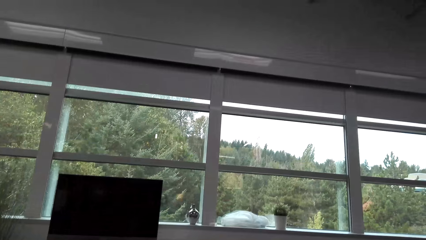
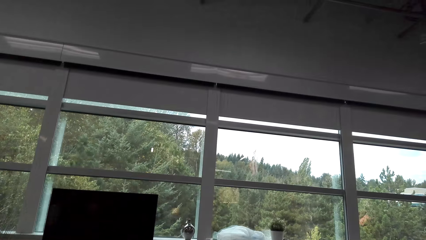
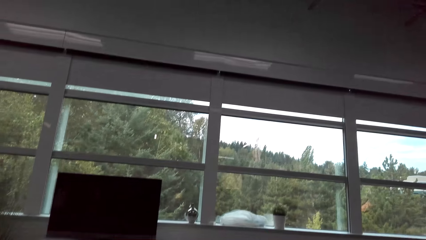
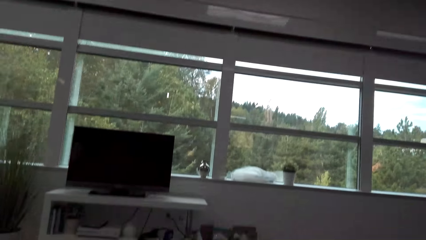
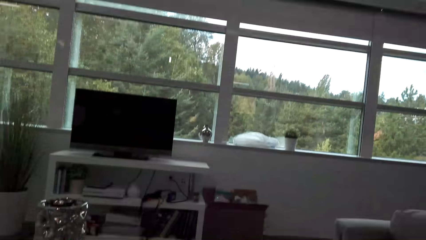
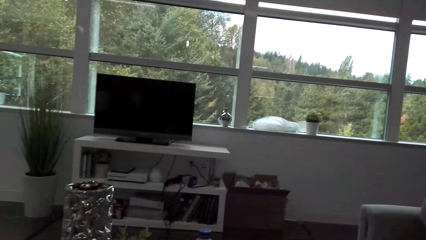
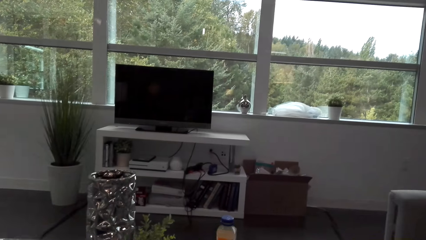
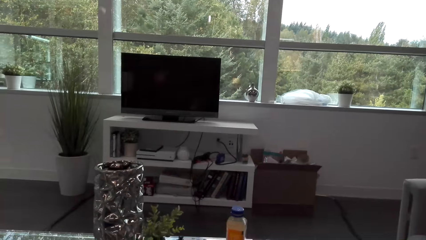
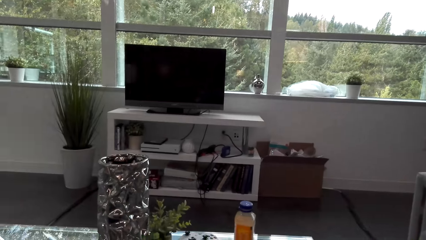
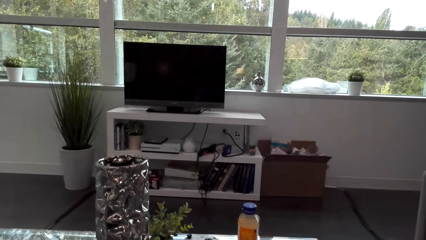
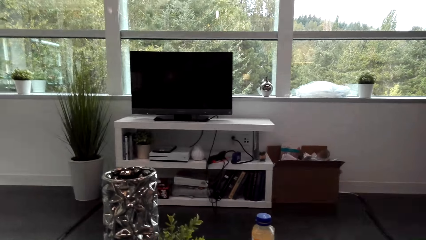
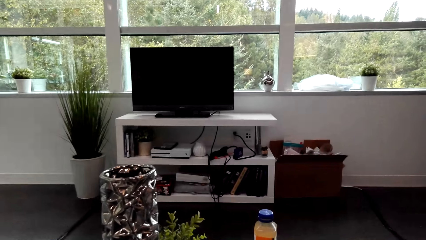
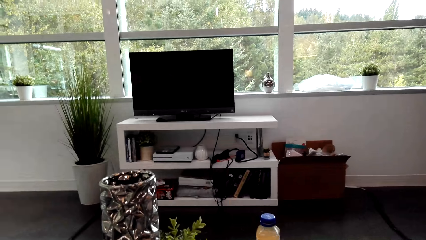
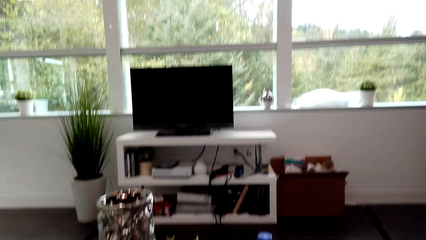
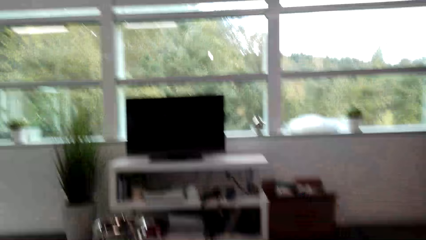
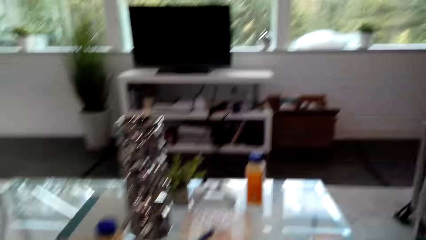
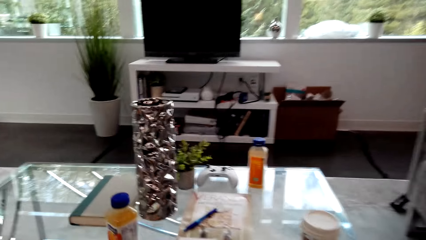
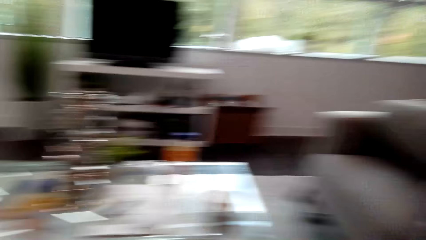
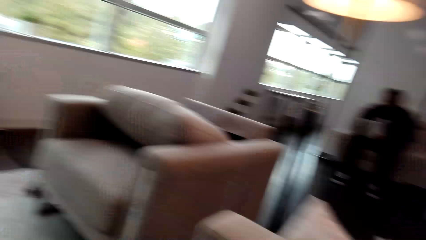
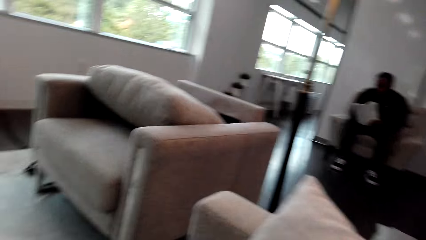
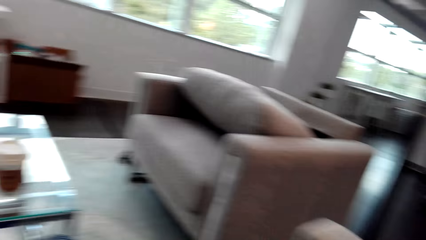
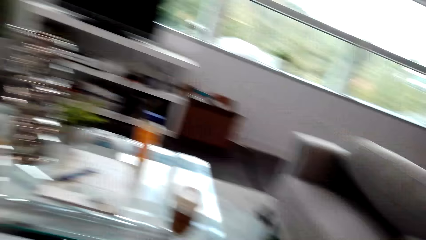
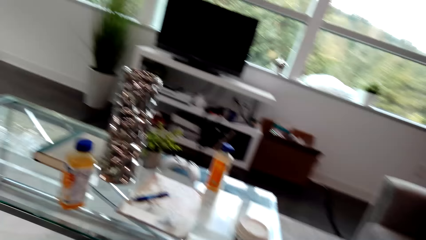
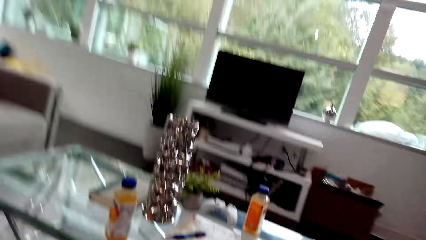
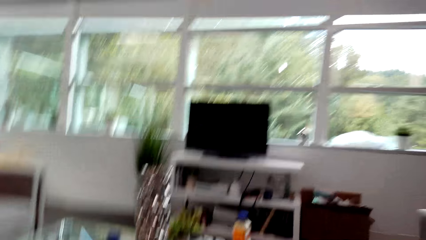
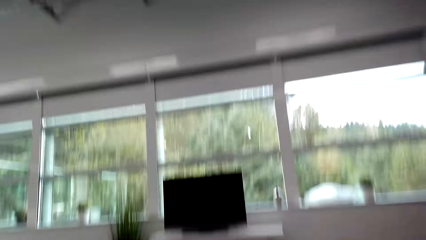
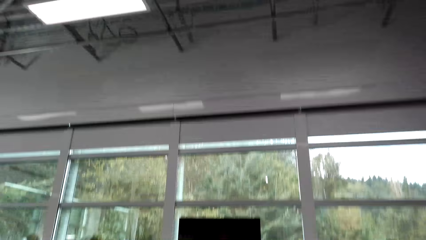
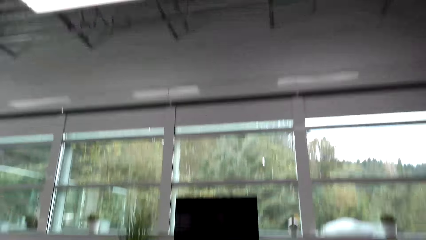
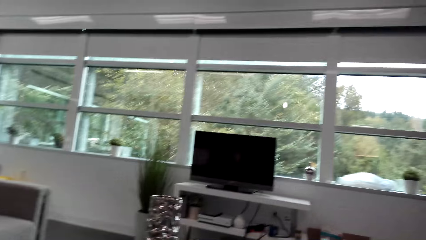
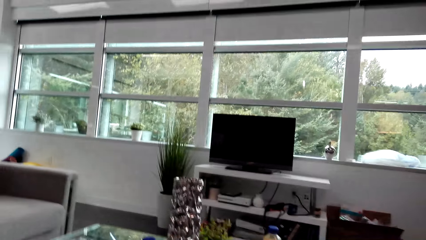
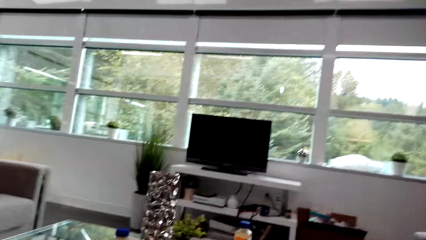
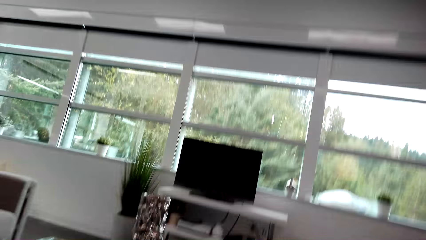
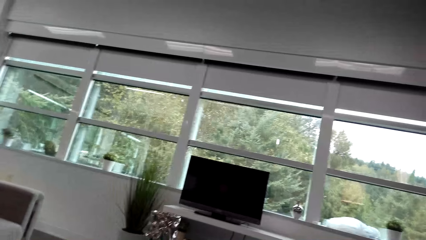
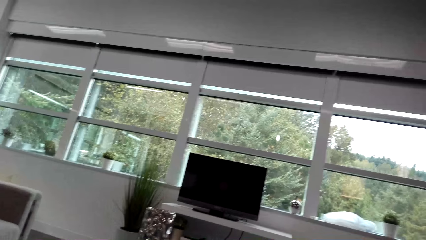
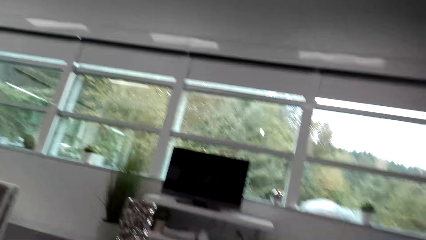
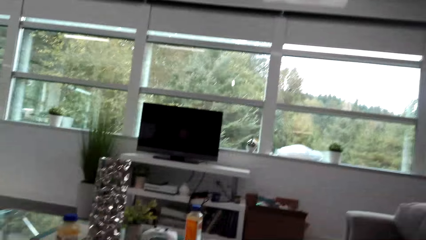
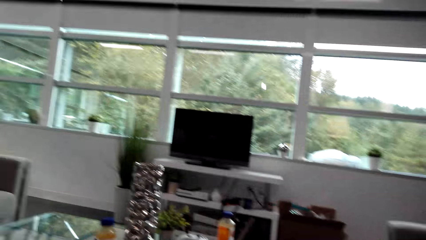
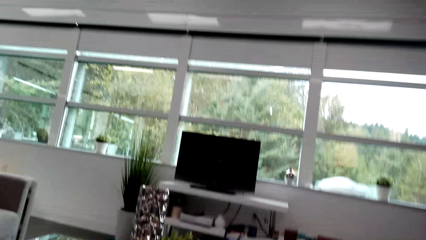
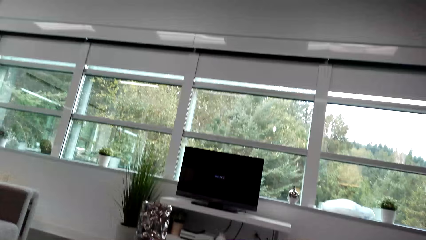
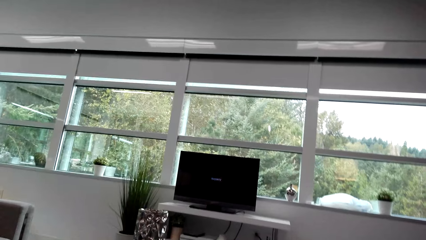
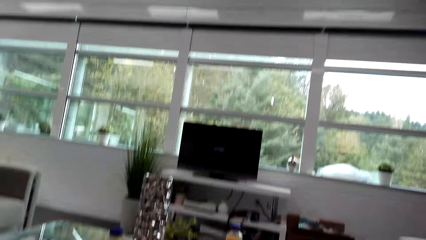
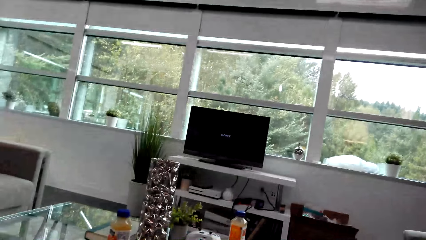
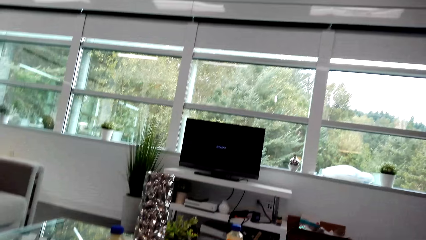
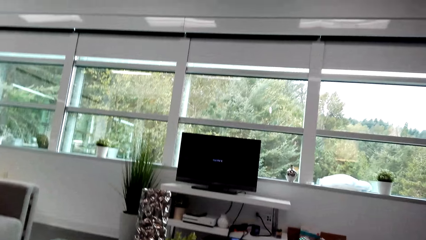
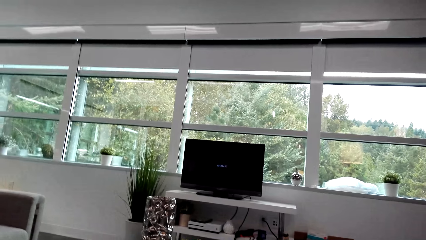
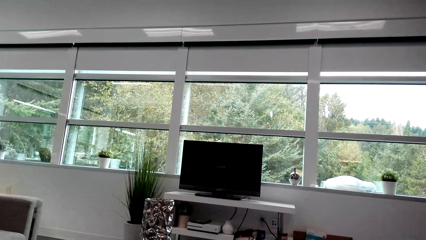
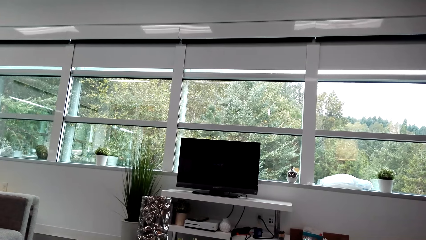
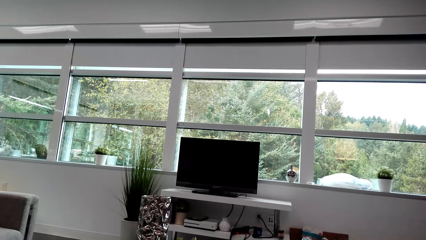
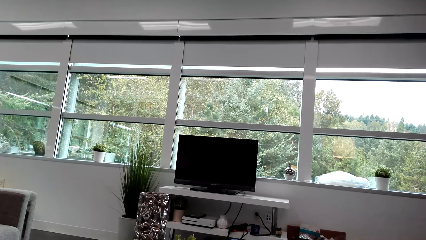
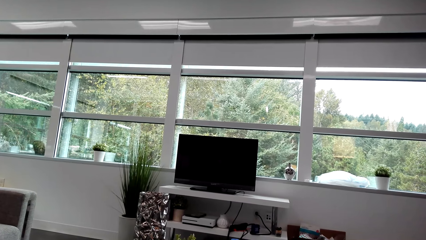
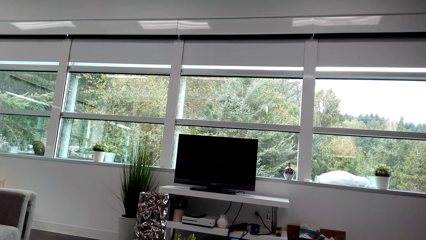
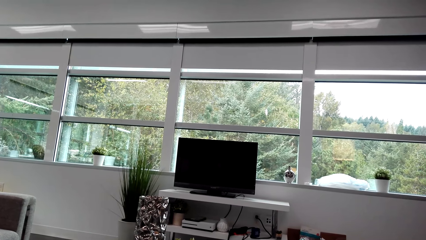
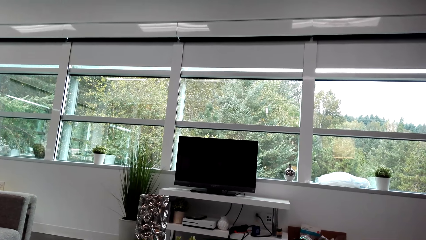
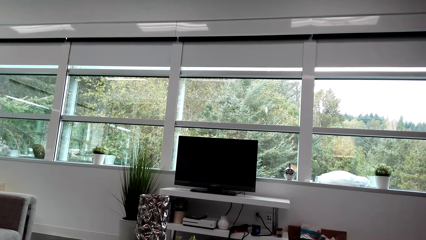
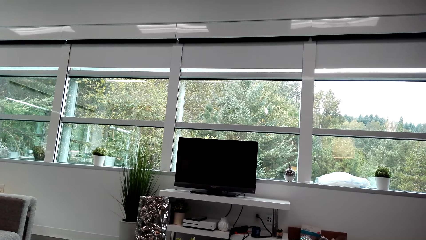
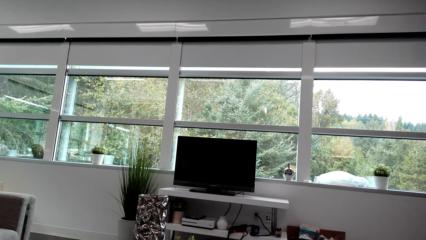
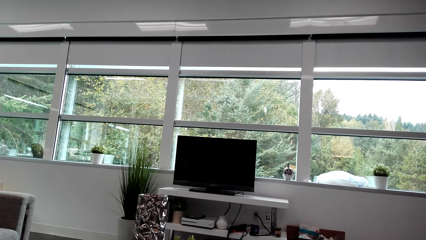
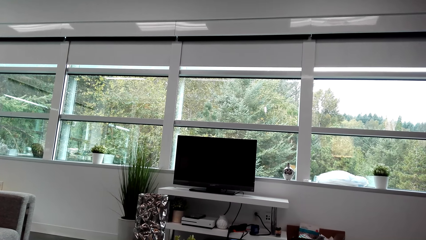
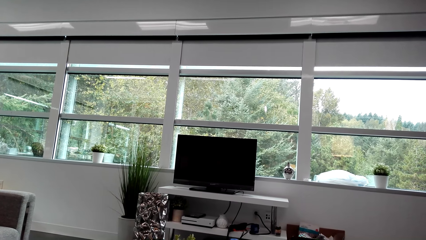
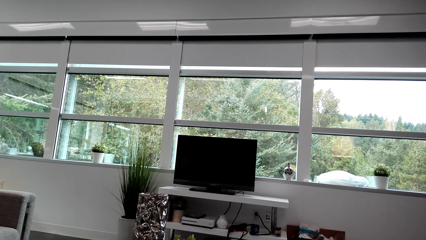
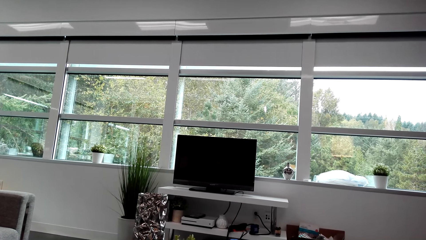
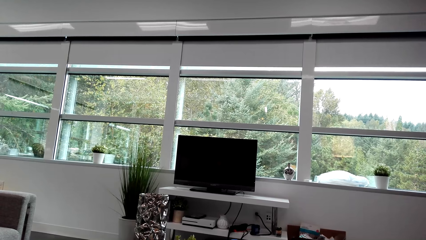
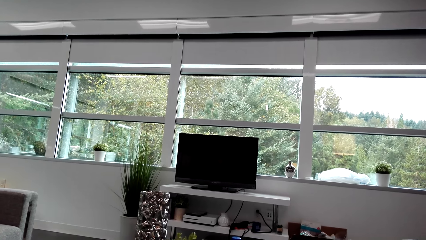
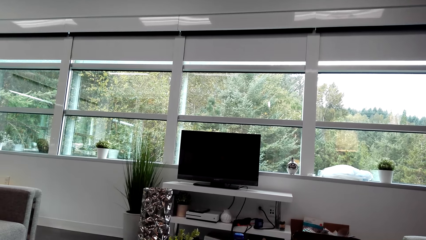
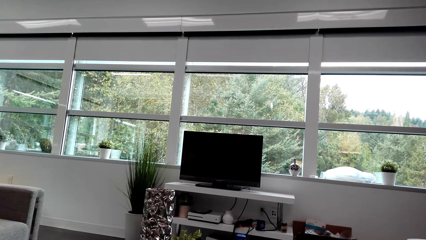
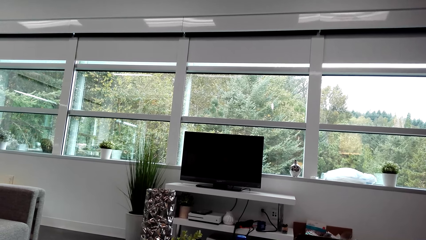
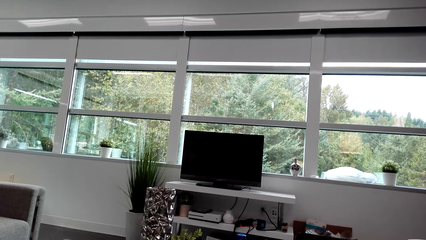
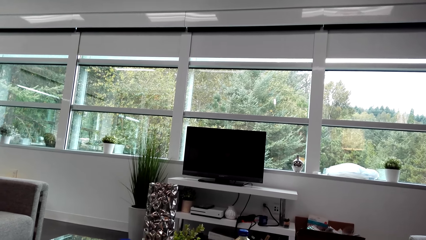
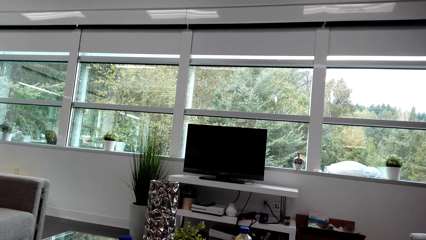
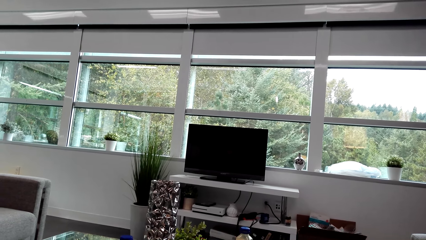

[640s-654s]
The camera wearer turns around the room. They put the mug on the table. They do something. They switch on the television.

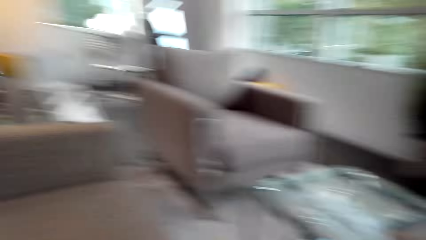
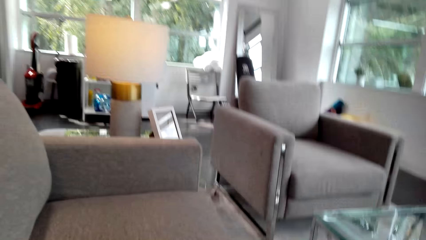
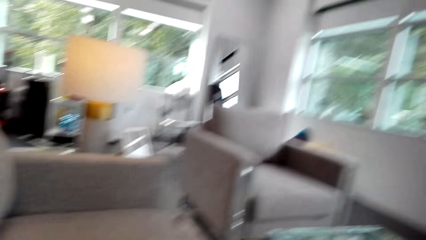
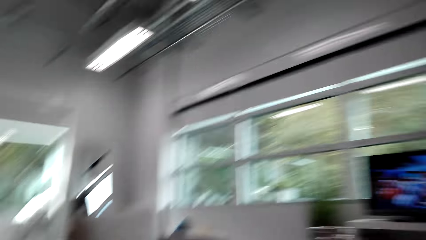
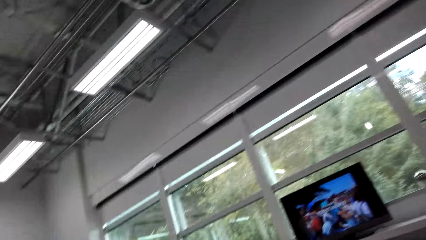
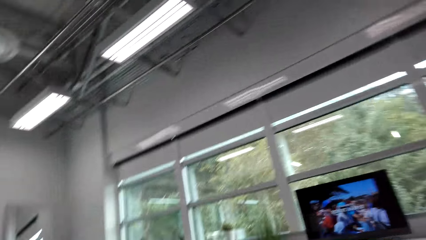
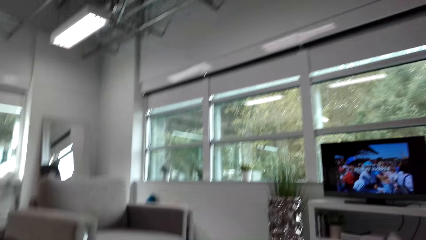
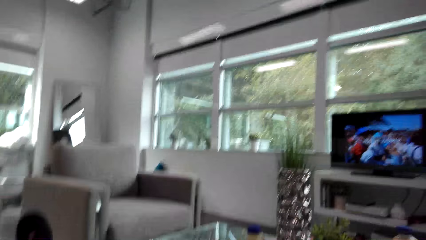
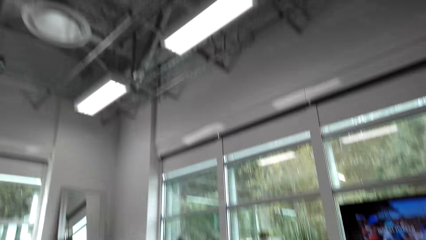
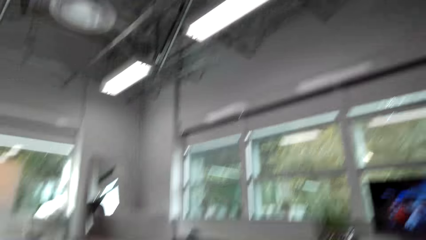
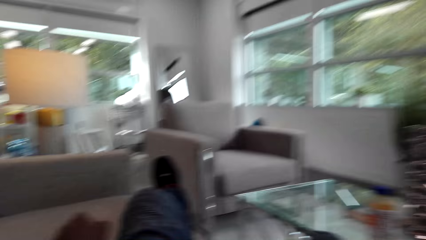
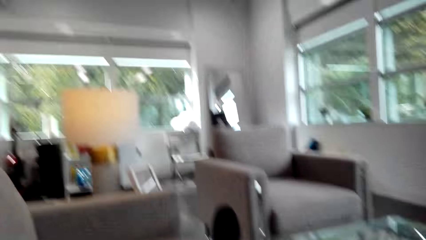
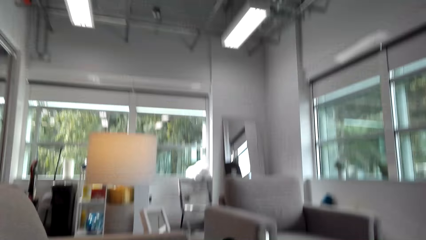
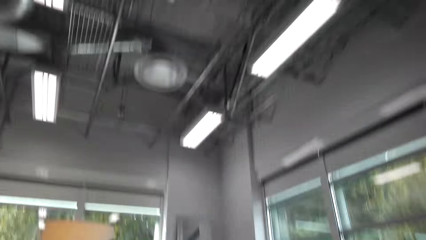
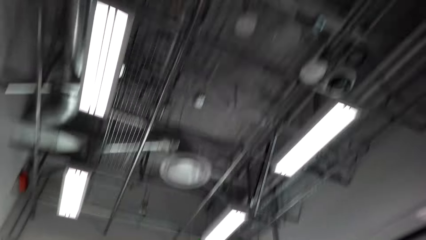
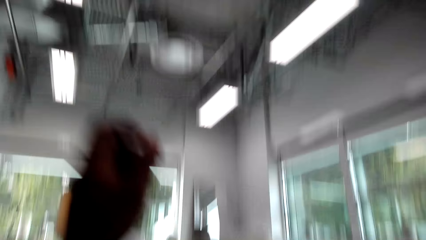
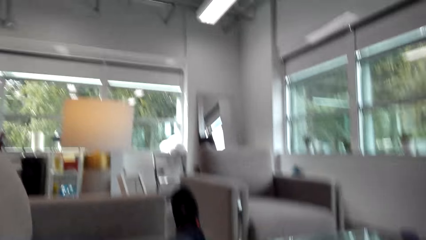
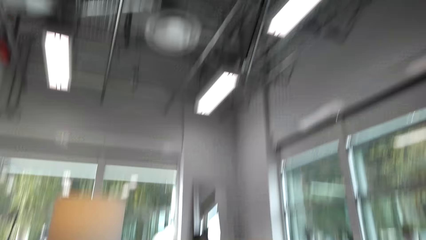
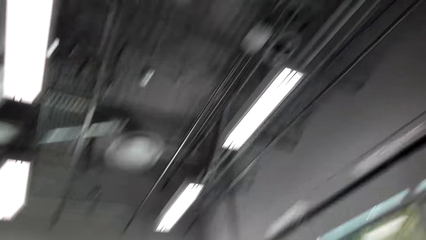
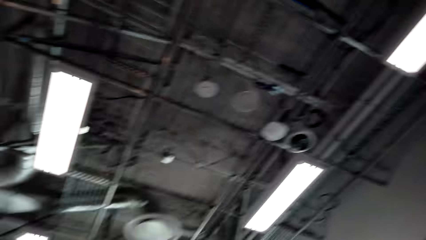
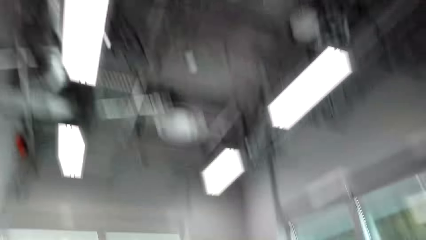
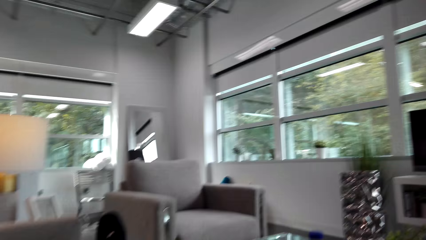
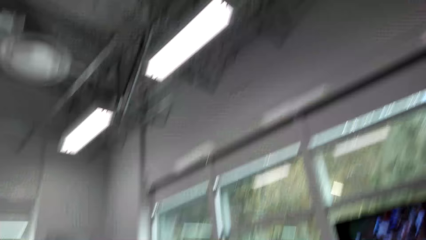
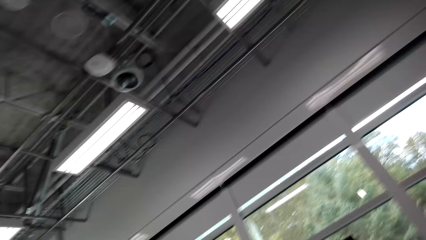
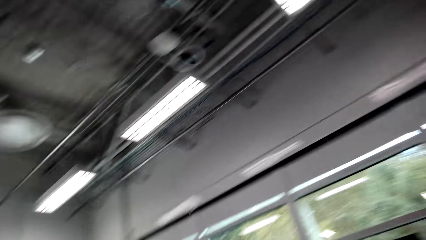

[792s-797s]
The camera wearer turns around the room.
